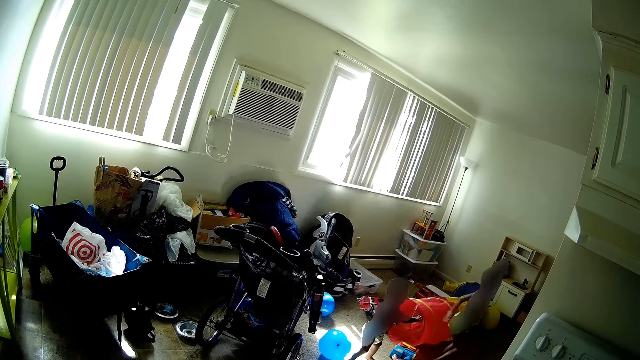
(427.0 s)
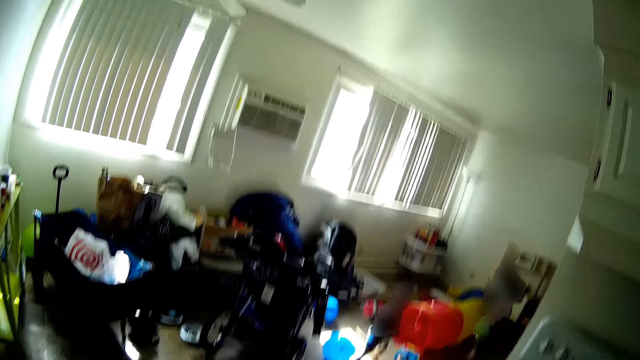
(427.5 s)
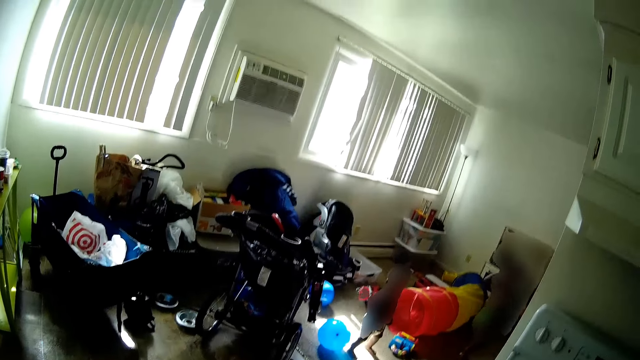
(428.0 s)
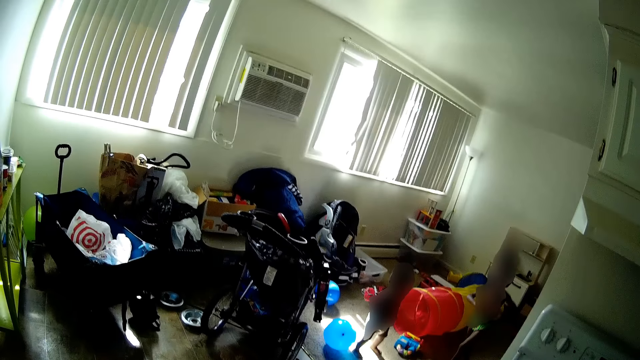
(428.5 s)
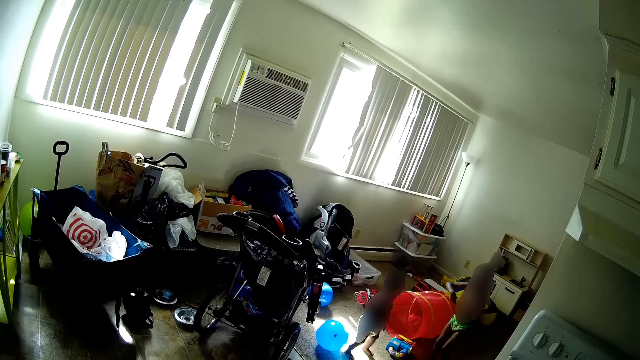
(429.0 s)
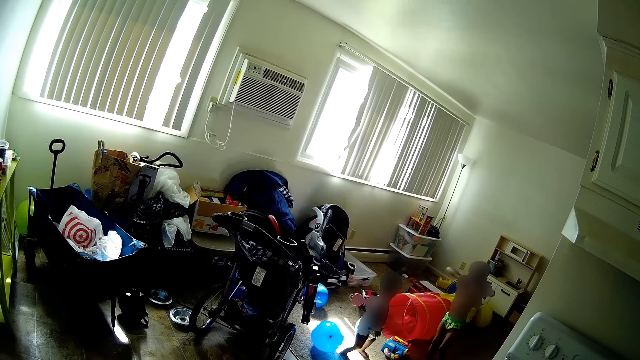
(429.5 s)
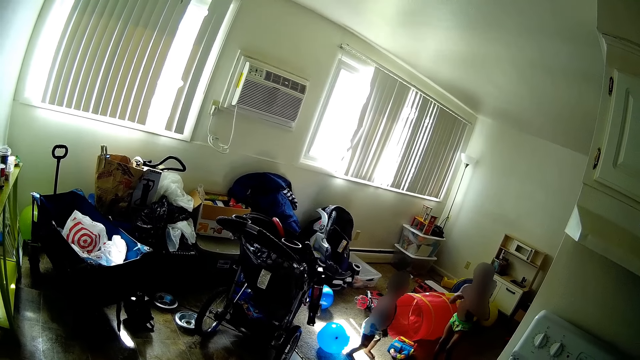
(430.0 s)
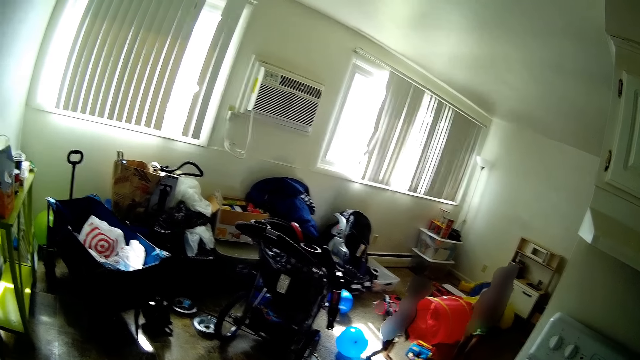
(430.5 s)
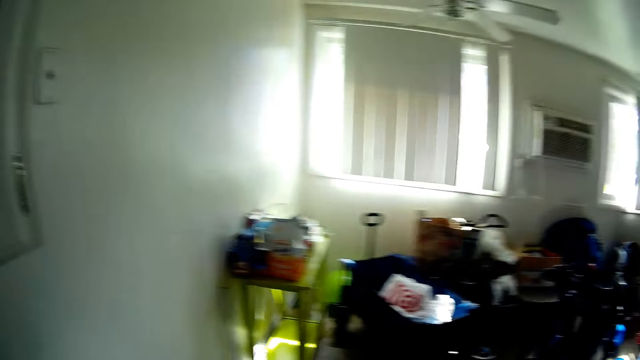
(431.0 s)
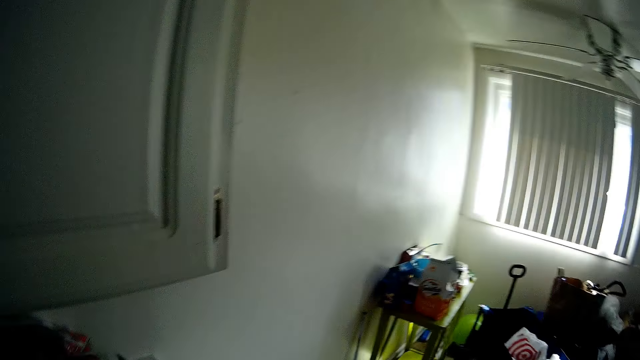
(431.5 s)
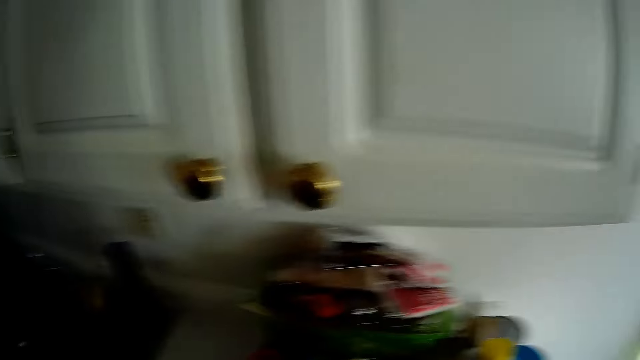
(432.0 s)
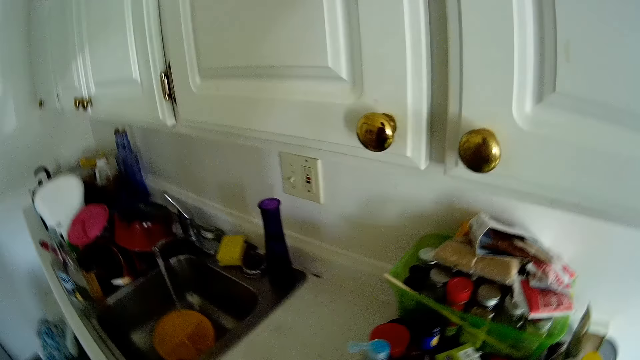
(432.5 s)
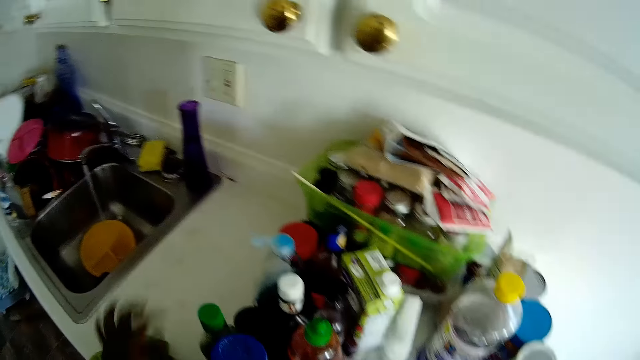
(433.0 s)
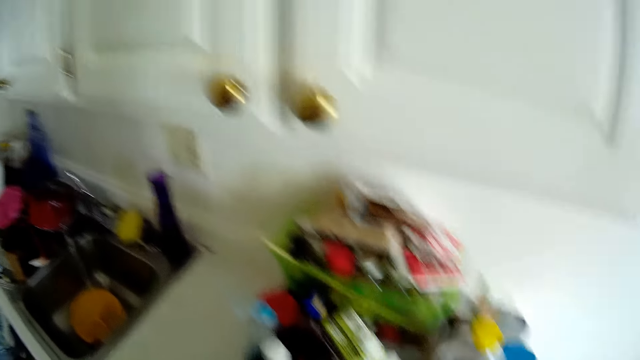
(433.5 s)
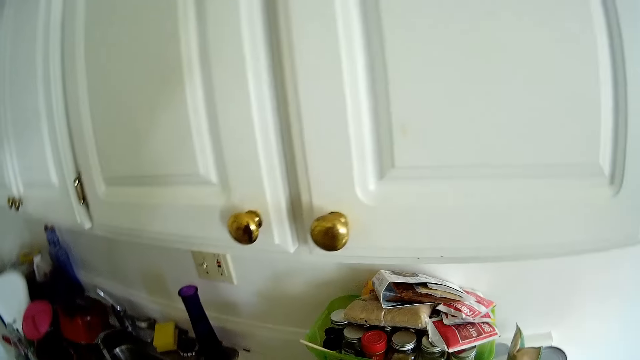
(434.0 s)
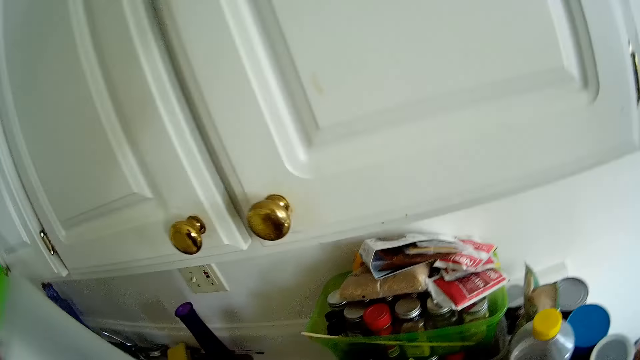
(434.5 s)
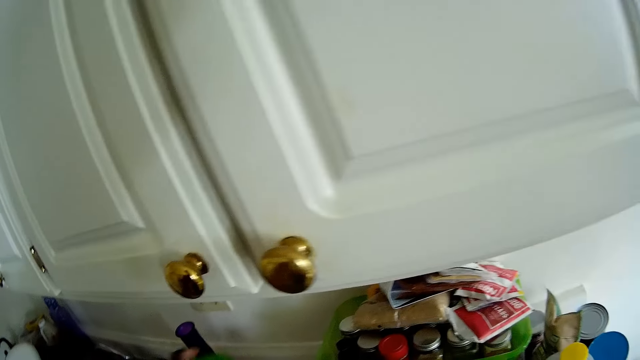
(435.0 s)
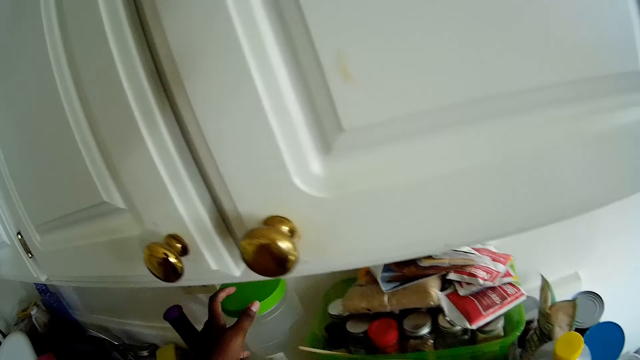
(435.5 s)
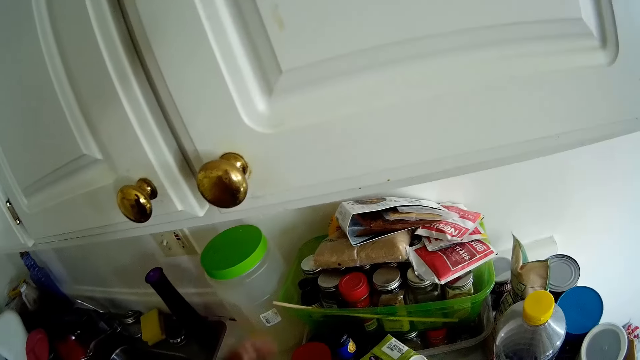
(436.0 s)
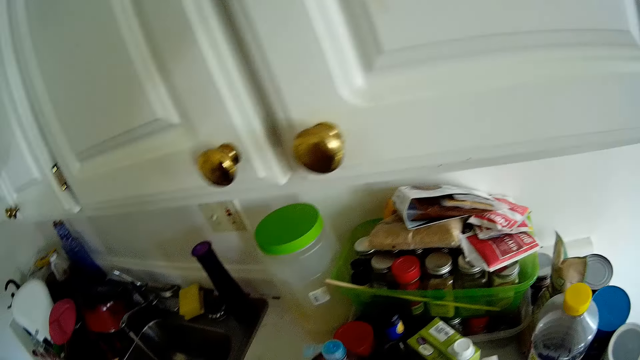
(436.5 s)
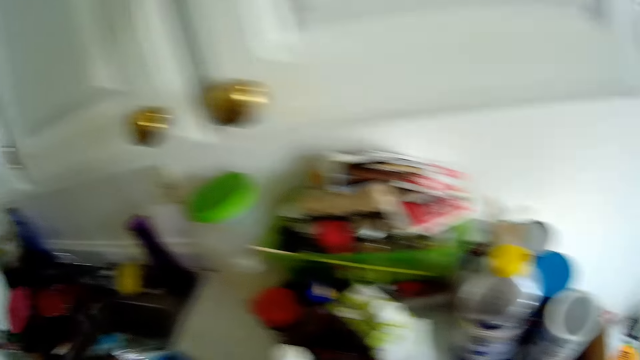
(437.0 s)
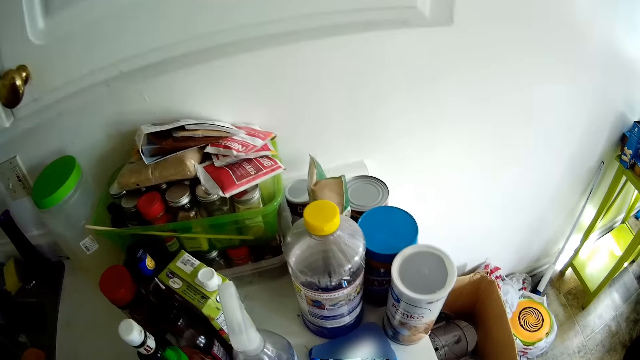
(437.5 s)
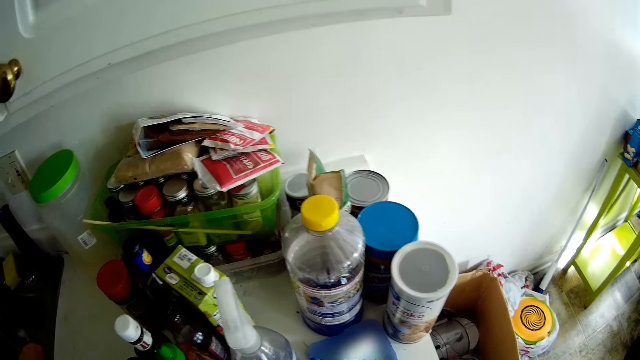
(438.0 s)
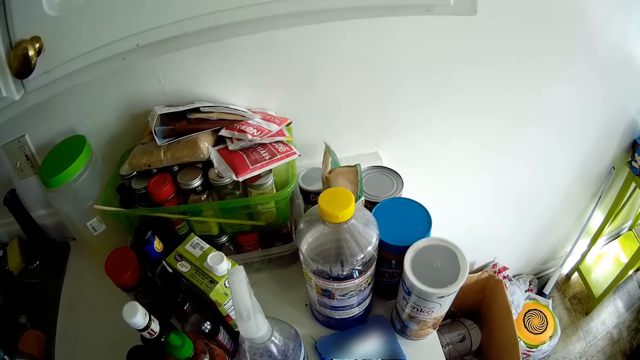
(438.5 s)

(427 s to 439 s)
The camera wearer drops a plastic container on the kitchen counter with her left hand.

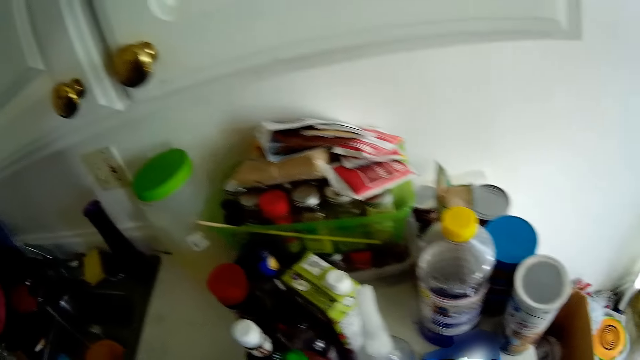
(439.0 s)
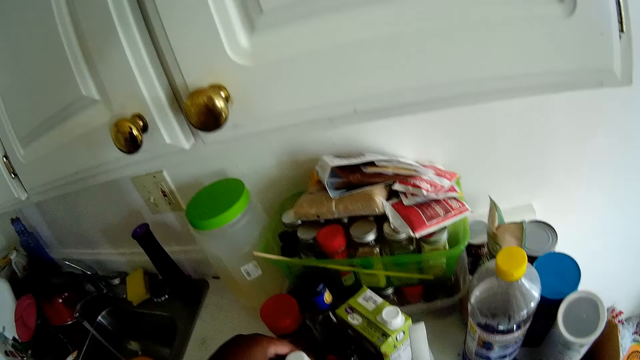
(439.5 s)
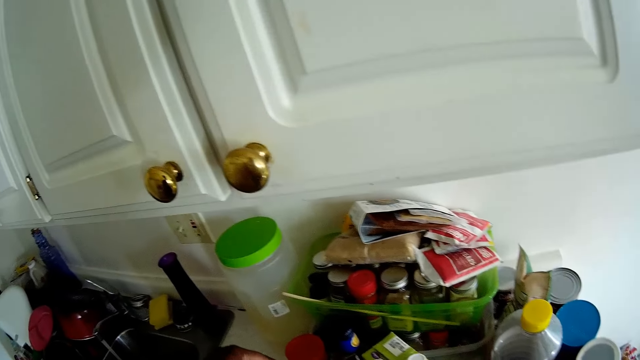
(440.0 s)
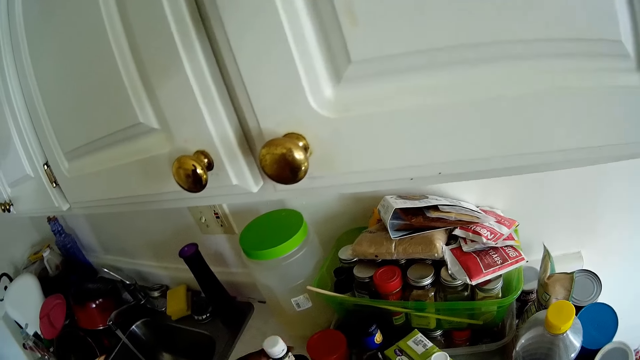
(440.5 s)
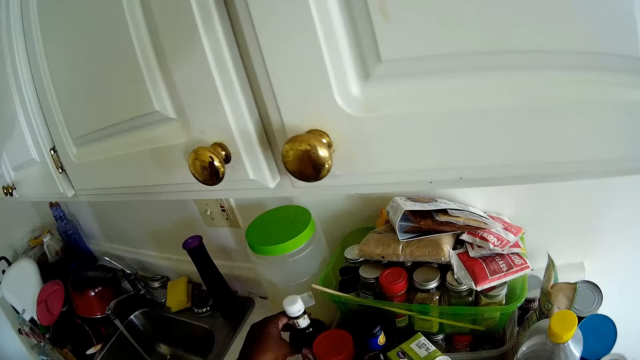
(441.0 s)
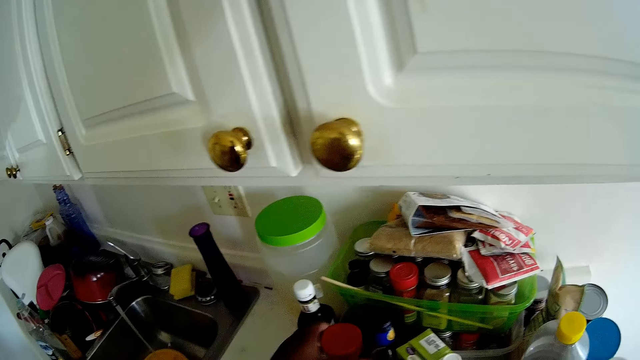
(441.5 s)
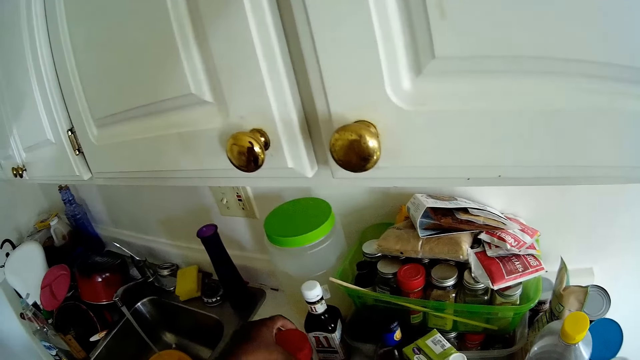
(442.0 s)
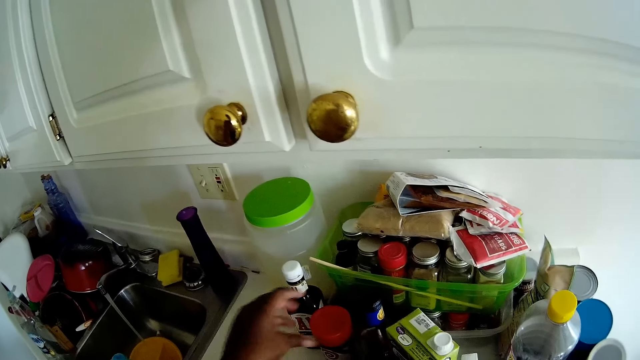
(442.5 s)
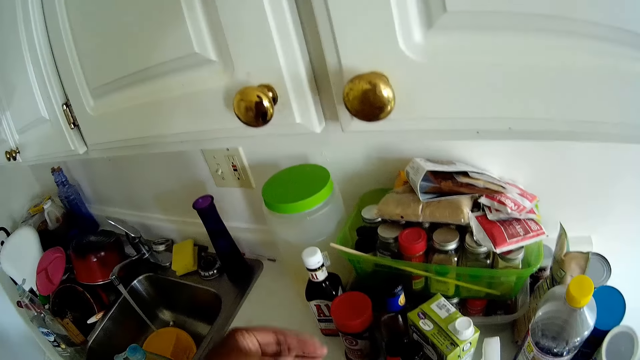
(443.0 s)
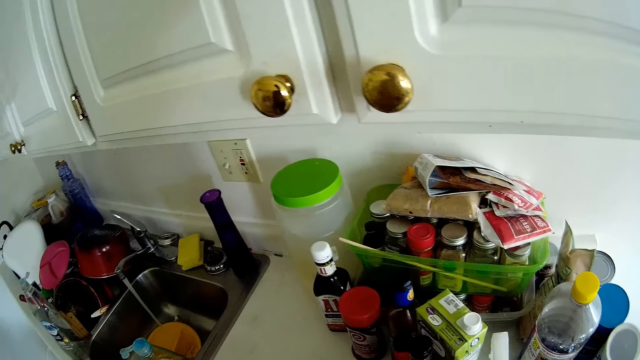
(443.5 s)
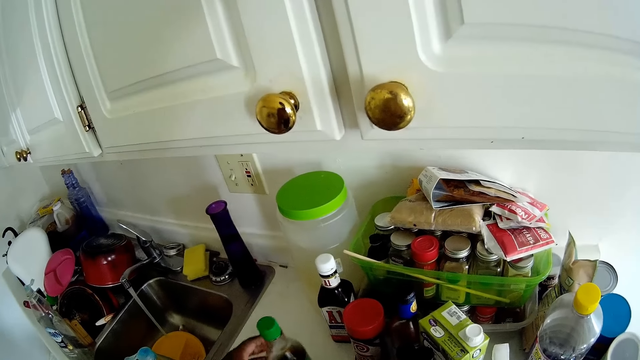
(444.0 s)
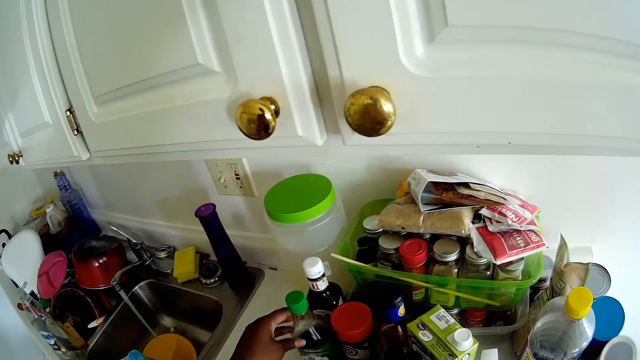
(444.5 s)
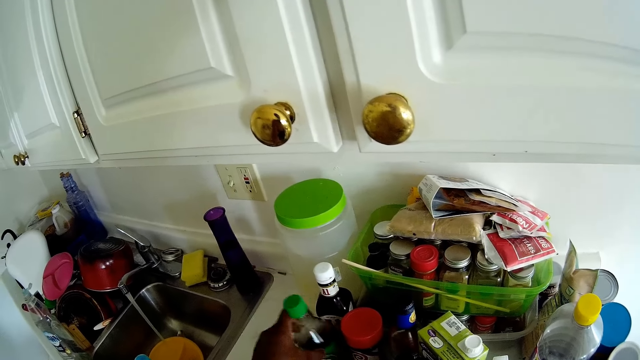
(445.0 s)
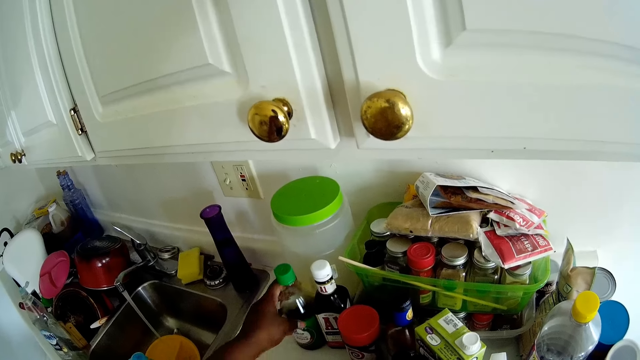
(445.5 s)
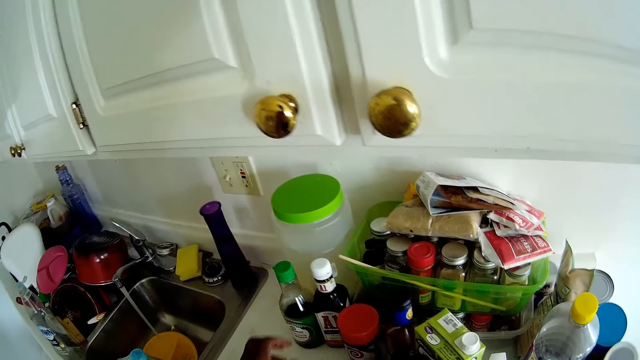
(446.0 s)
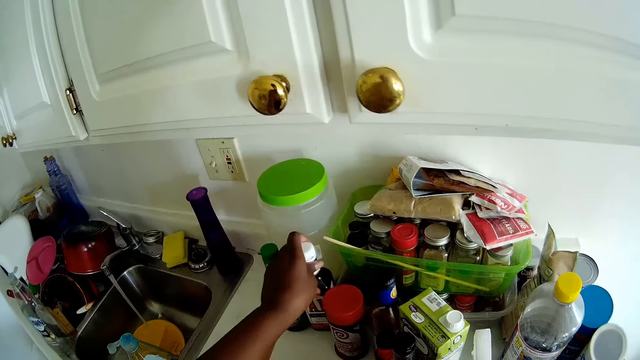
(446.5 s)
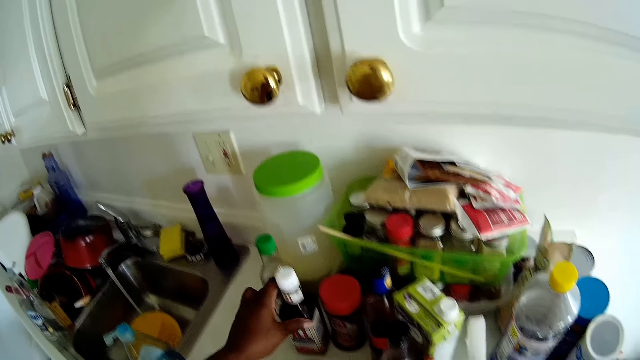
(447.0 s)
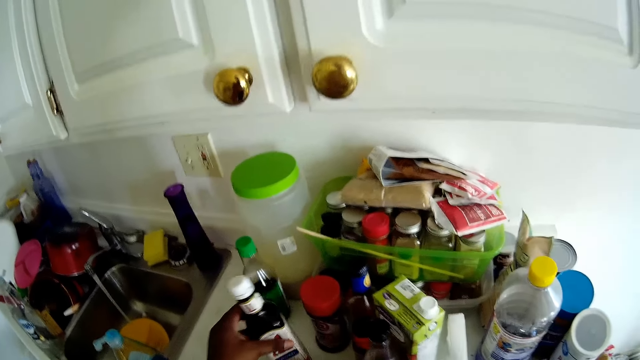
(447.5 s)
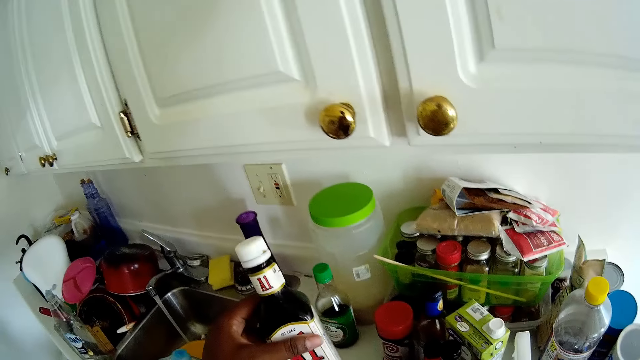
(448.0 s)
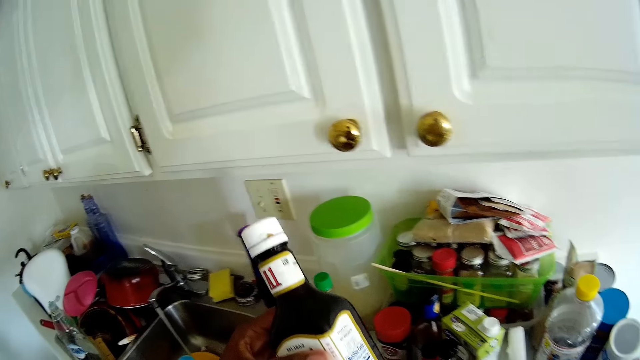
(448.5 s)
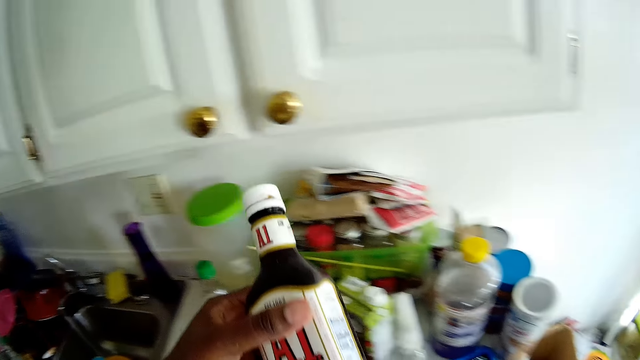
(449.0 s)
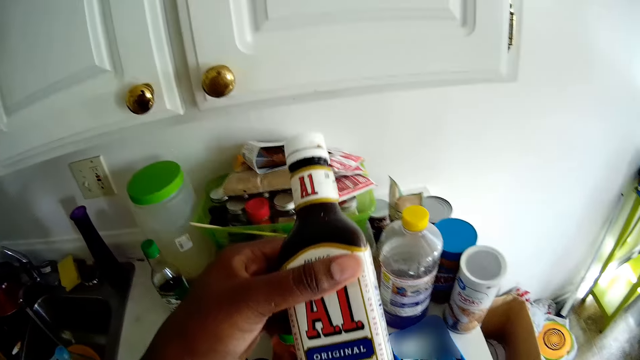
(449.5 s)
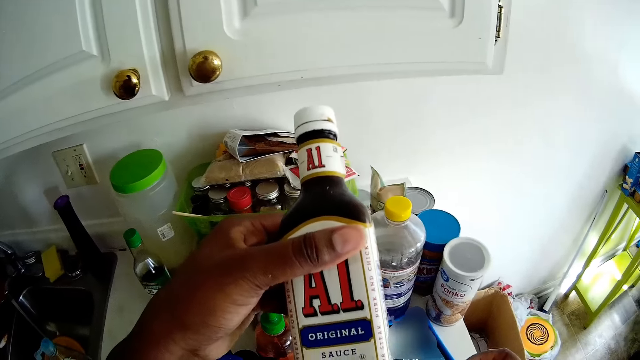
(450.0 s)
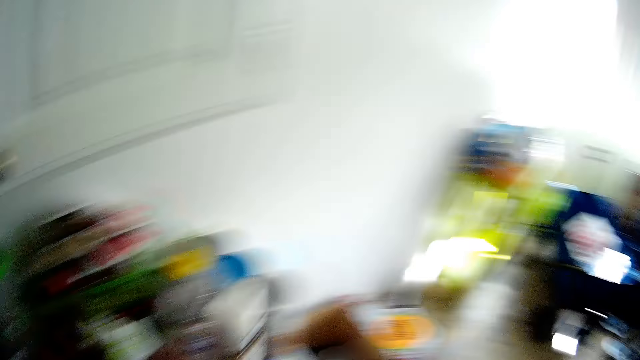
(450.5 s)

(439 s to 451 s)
The camera wearer adjusts a bottle on the kitchen counter with her left hand. She moves different objects on the counter with her left hand. She adjusts a curry bottle on the kitchen counter with her left hand. She adjusts the bottle on the kitchen counter with her left hand. She adjusts it again. She picks up the bottle on the kitchen counter with her left hand. She examines a bottle of sauce.
